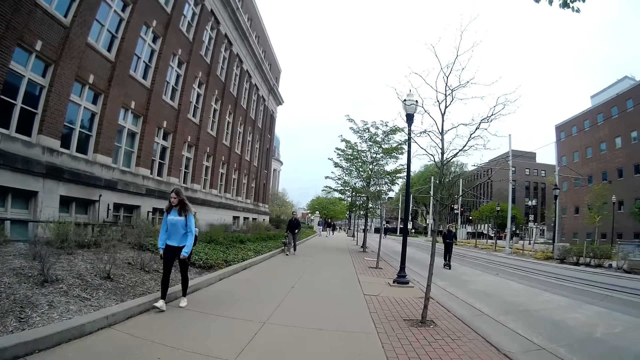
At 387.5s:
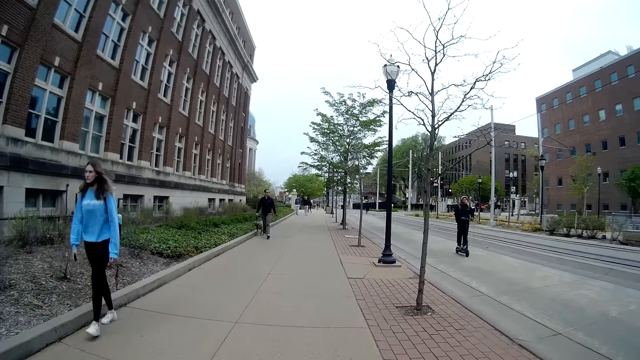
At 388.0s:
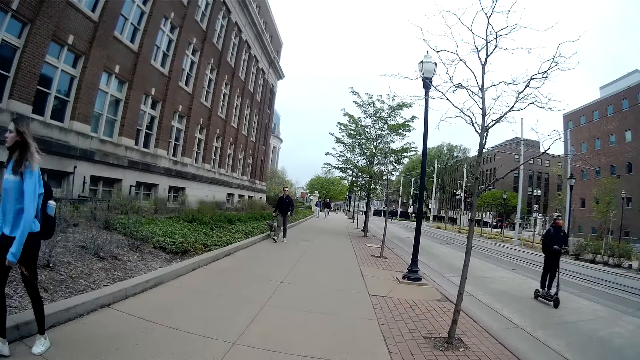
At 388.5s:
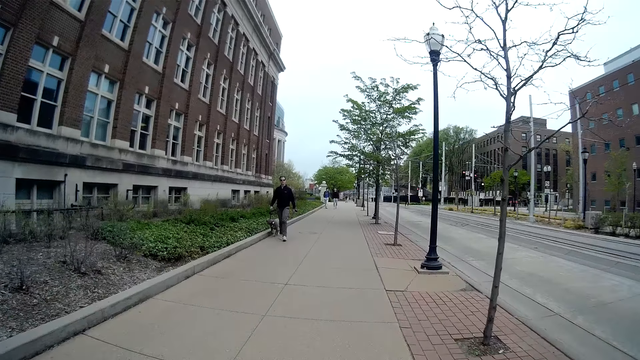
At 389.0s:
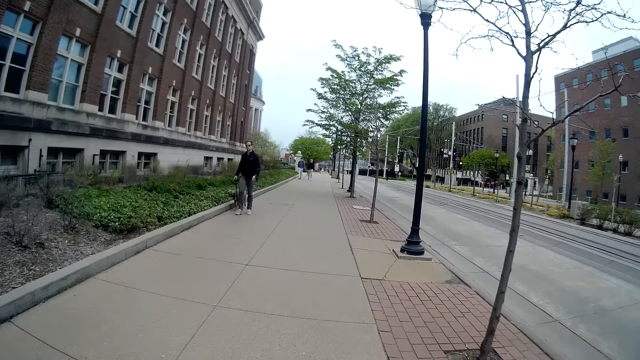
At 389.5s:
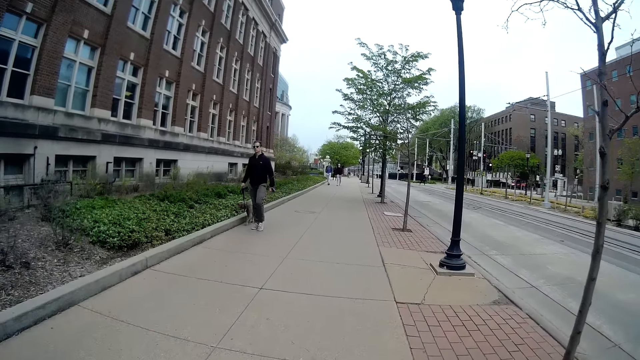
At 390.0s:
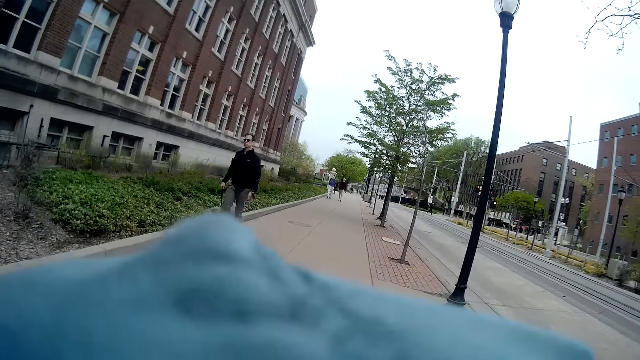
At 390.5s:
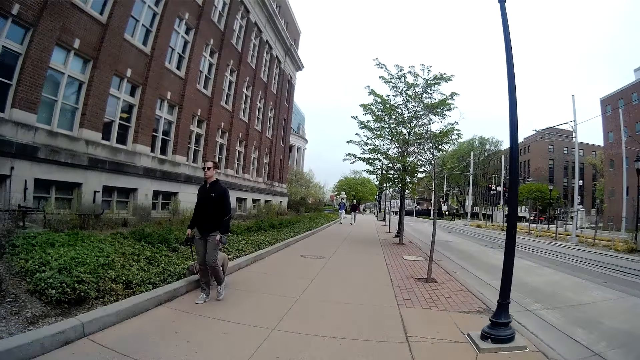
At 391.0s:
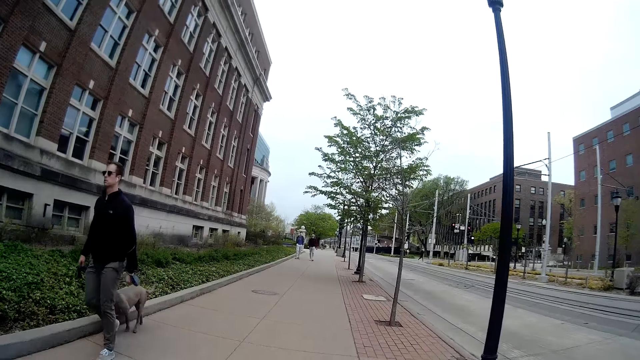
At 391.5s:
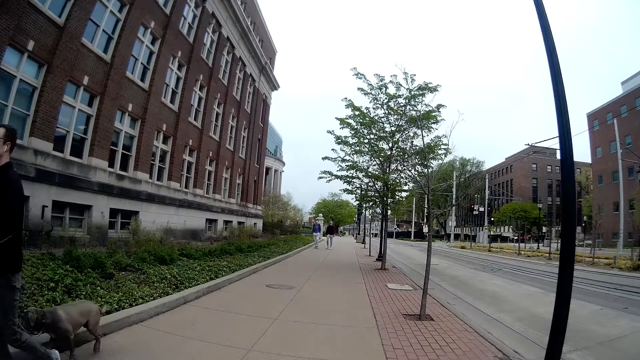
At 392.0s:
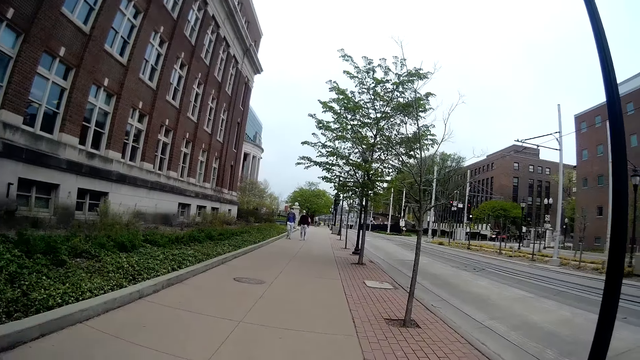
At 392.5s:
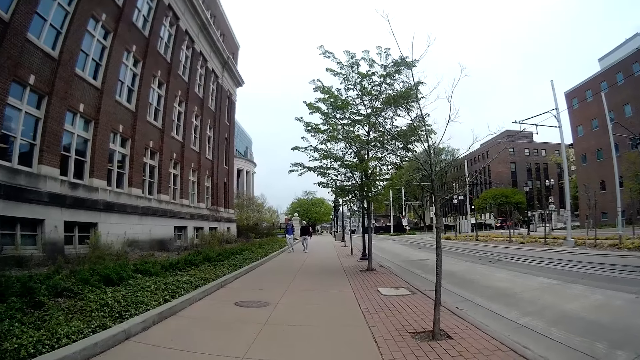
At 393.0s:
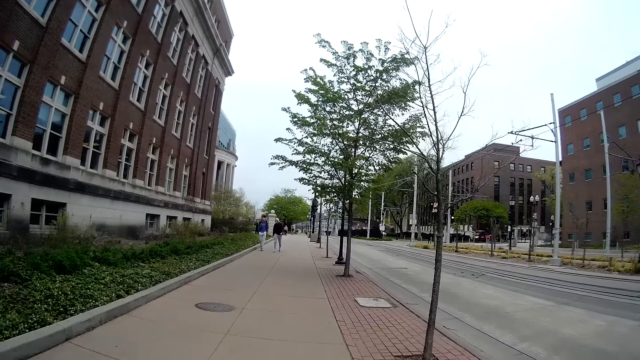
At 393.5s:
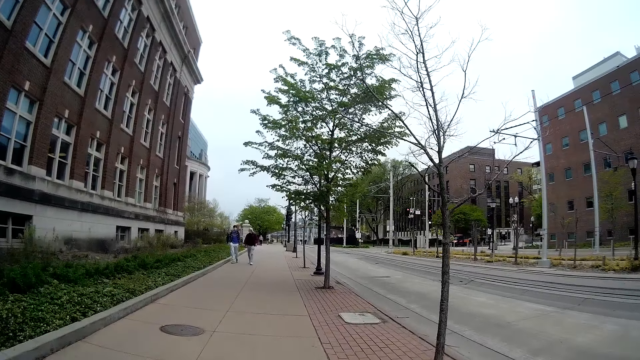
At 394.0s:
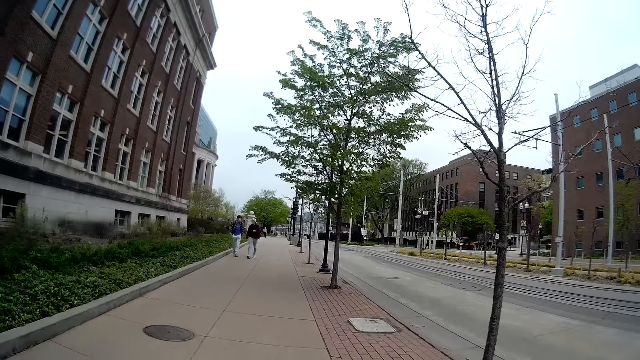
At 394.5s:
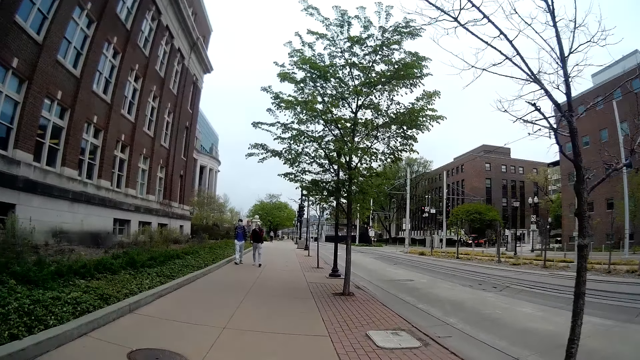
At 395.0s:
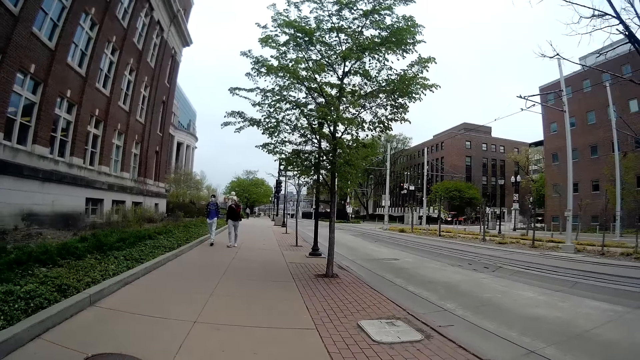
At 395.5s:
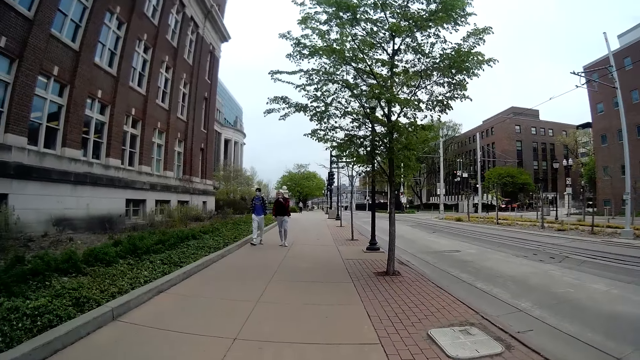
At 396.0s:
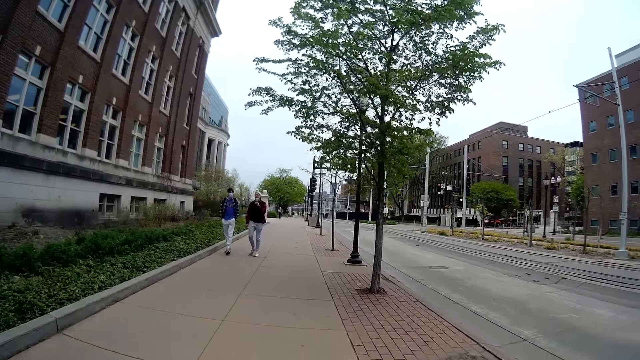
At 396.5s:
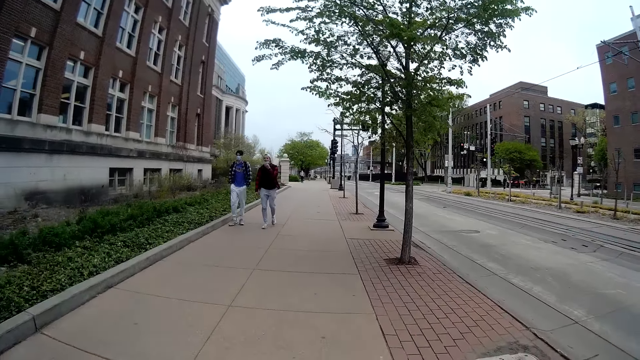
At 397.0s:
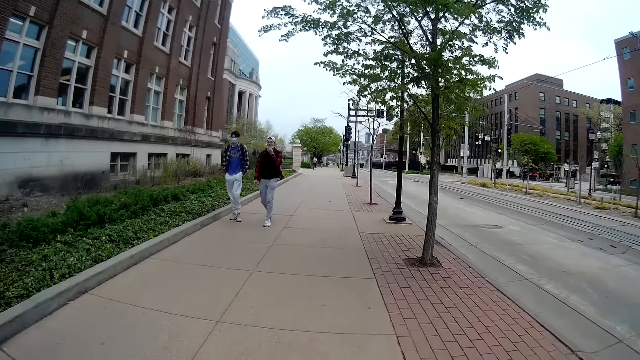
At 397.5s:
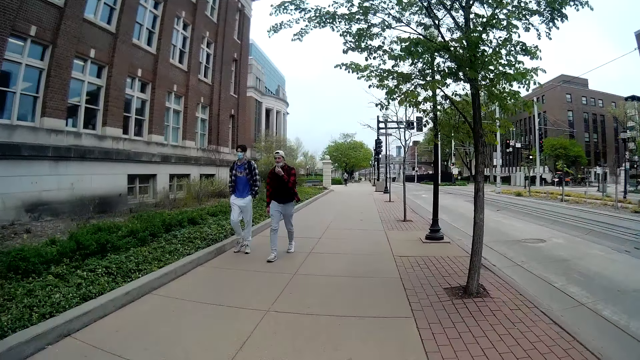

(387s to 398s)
A man skates on the road with a roller skate. A lady walks around. Another man rides a scooter. Another man walks on the sidewalk with his dog. The camera wearer raises a hand. They talk to the lady.

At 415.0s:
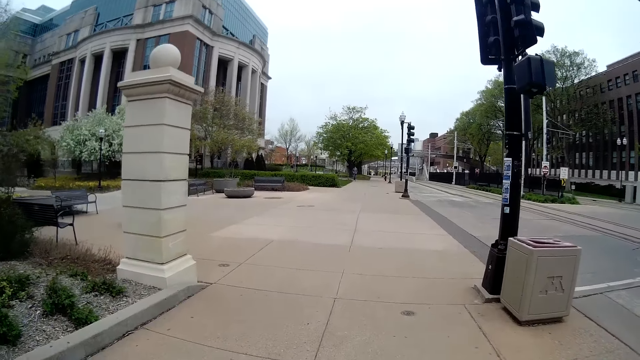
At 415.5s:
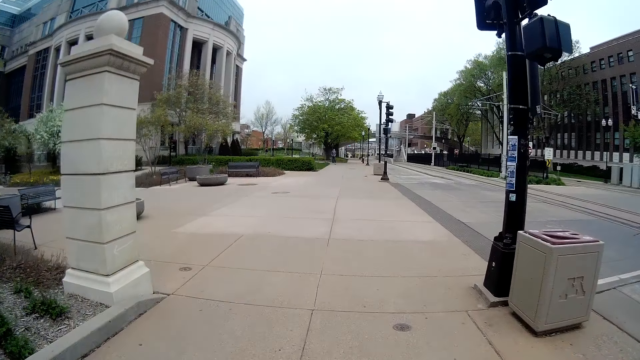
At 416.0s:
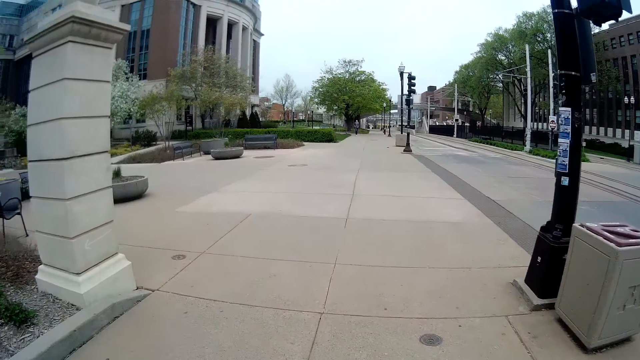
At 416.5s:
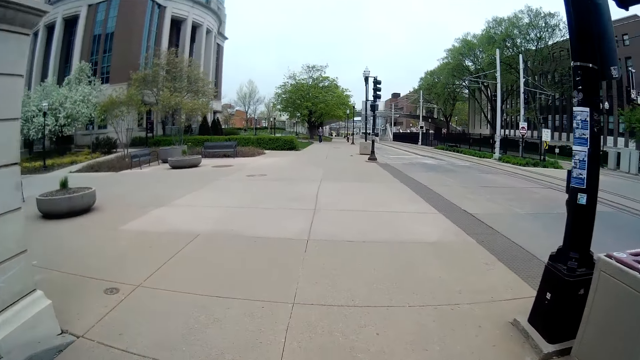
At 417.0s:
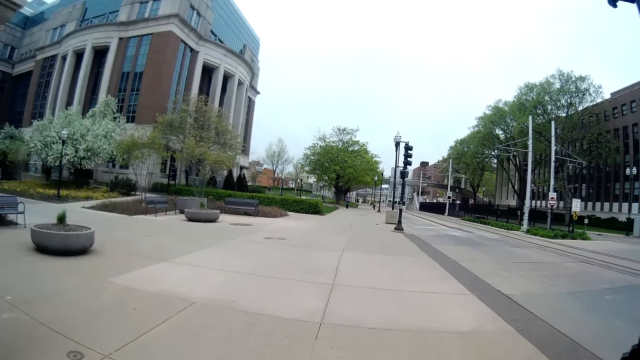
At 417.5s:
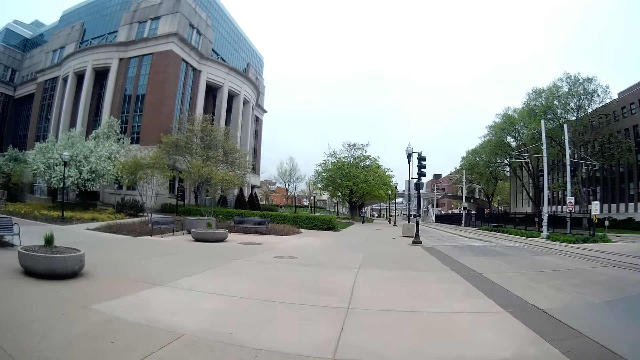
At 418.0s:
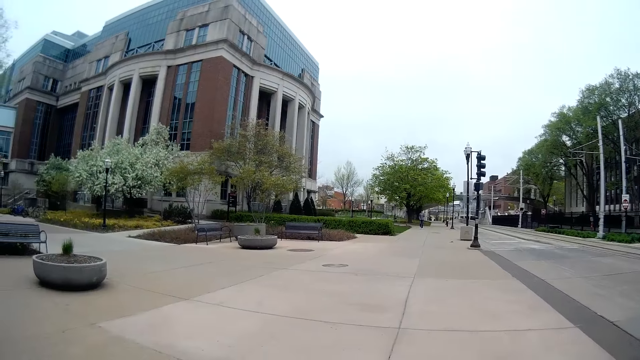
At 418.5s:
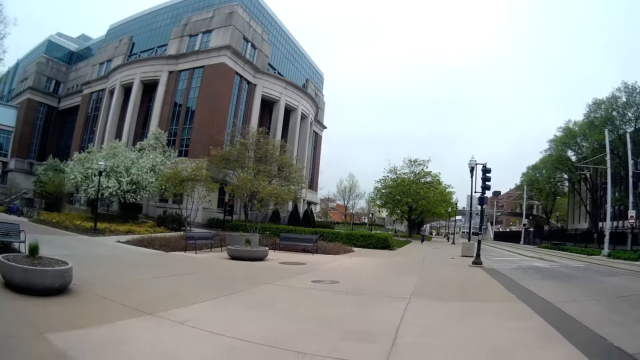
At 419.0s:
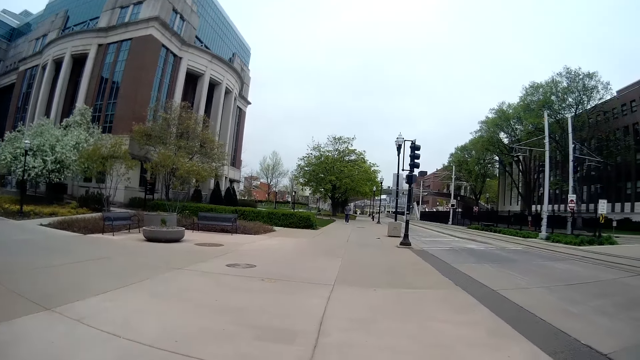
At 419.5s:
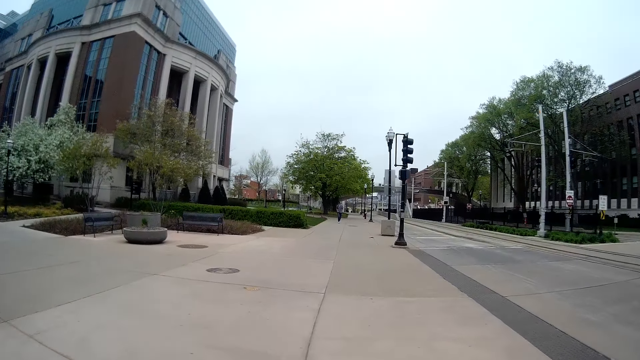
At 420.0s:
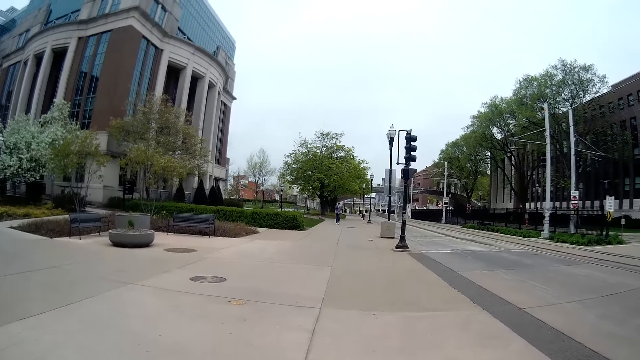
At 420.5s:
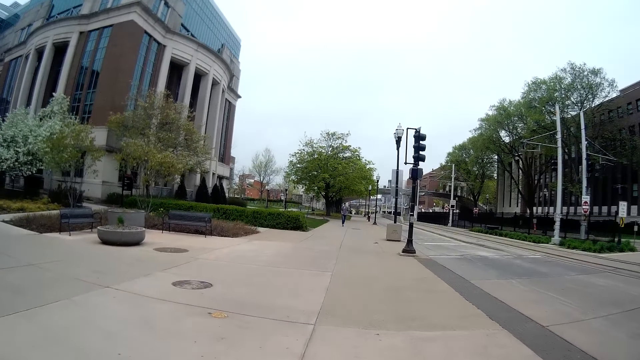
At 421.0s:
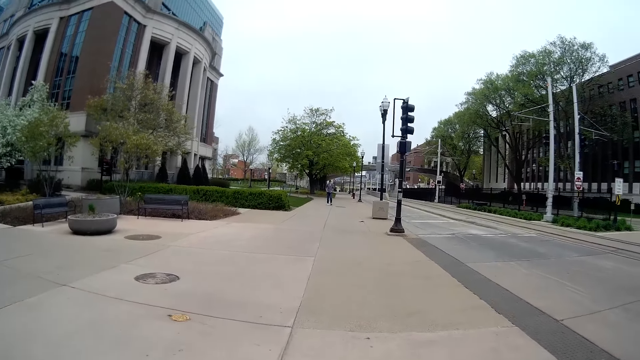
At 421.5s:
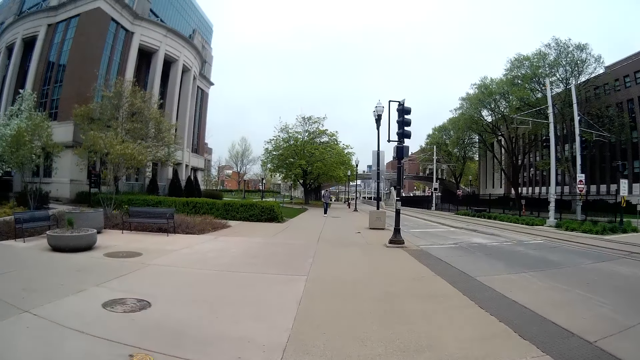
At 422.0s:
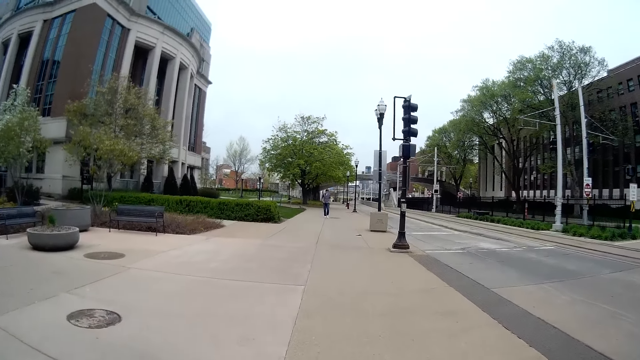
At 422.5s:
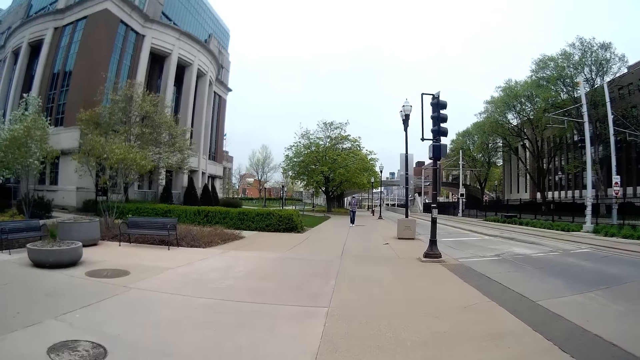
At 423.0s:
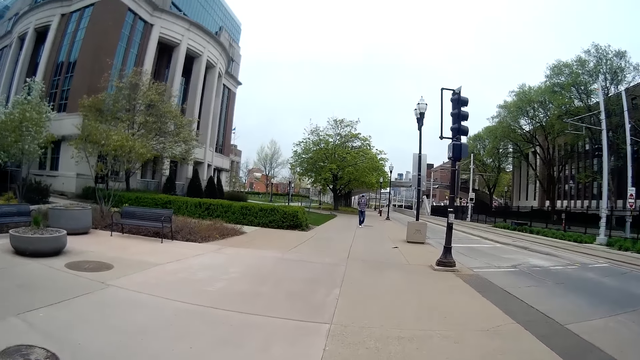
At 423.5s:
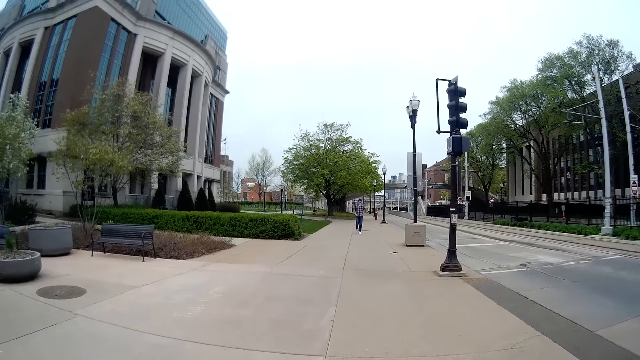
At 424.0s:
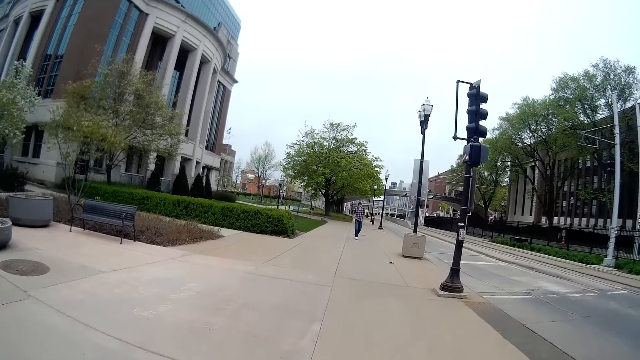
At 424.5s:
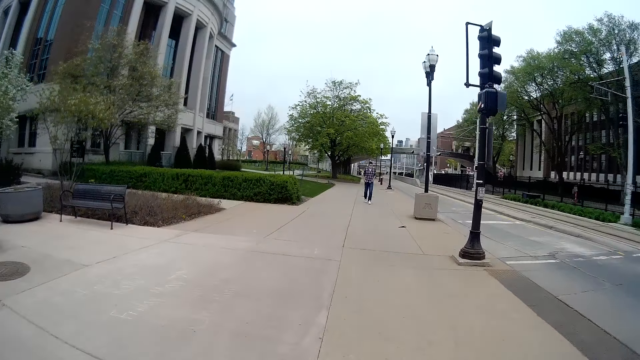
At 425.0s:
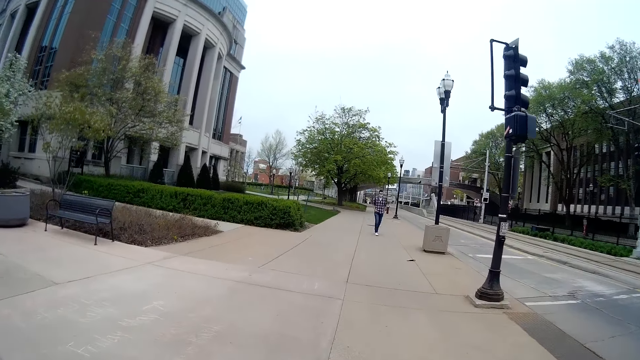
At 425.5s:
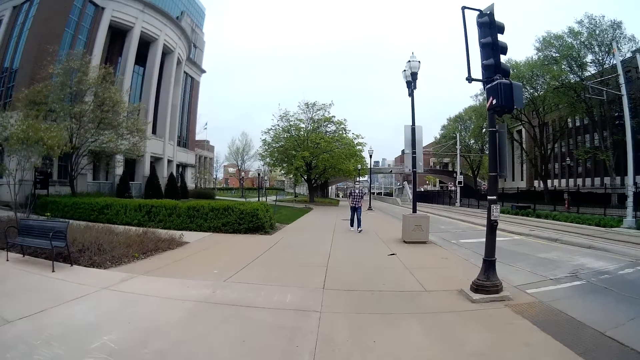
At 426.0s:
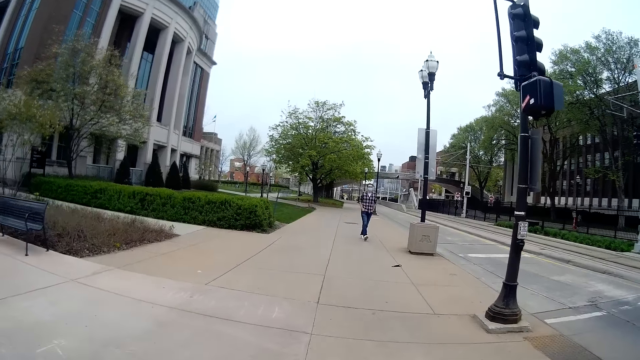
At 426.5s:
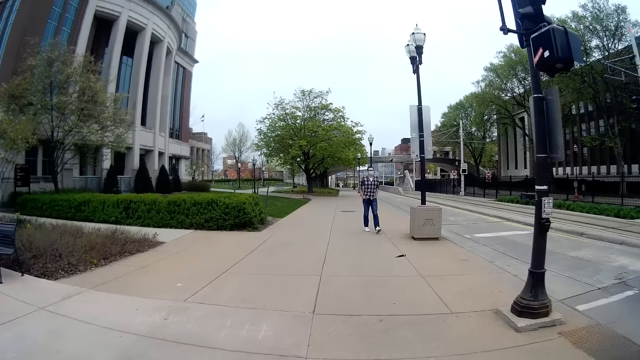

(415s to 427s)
The camera wearer walks around. A lady walks around. The lady converses with the camera wearer.
